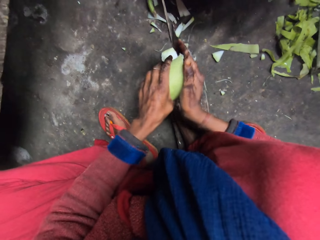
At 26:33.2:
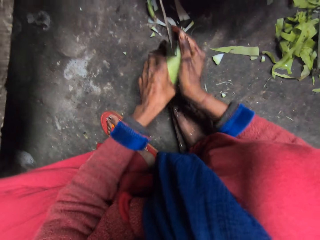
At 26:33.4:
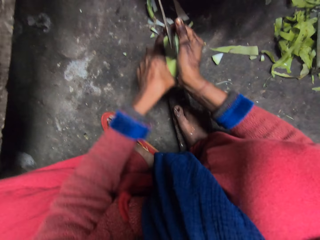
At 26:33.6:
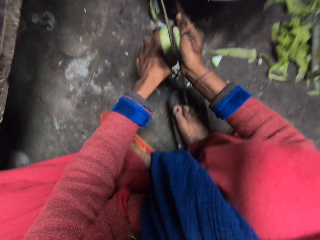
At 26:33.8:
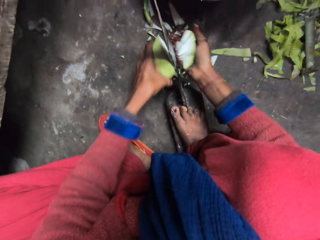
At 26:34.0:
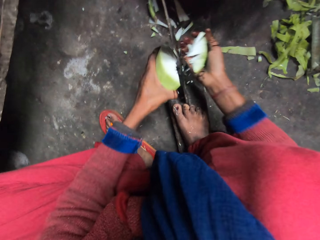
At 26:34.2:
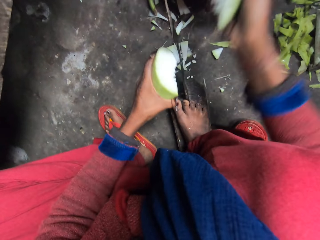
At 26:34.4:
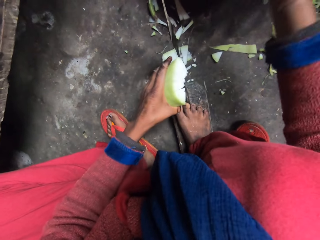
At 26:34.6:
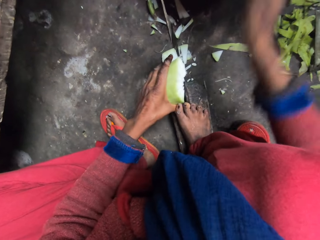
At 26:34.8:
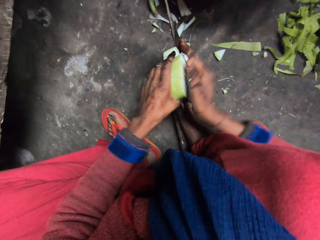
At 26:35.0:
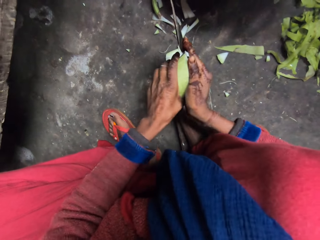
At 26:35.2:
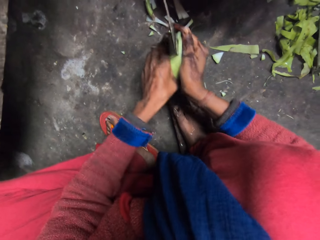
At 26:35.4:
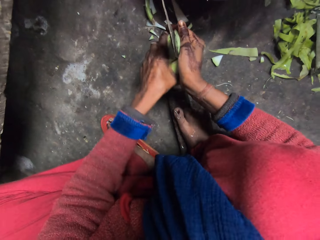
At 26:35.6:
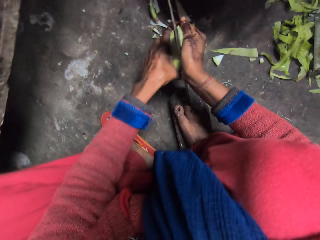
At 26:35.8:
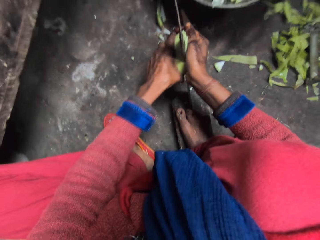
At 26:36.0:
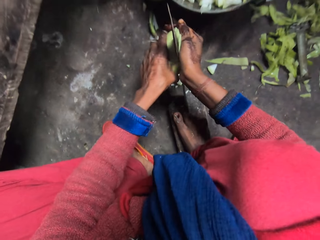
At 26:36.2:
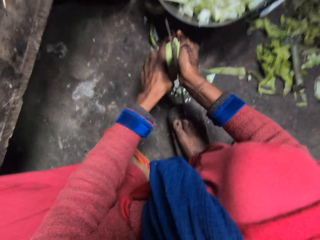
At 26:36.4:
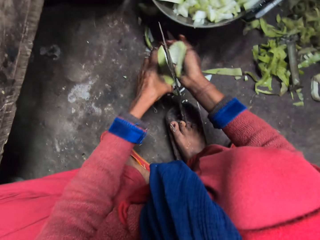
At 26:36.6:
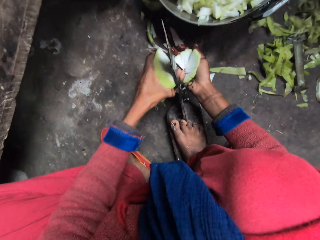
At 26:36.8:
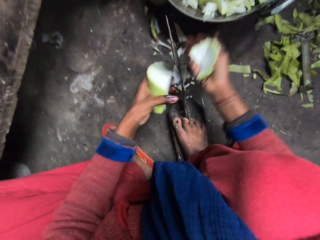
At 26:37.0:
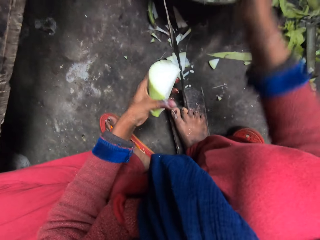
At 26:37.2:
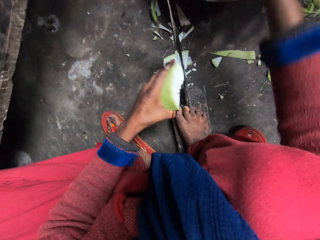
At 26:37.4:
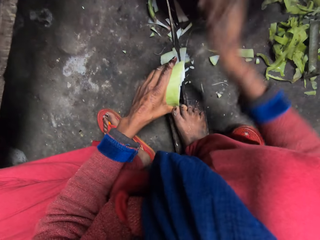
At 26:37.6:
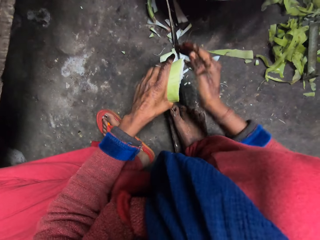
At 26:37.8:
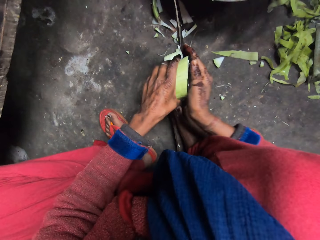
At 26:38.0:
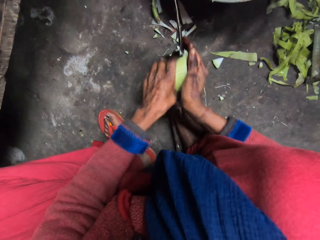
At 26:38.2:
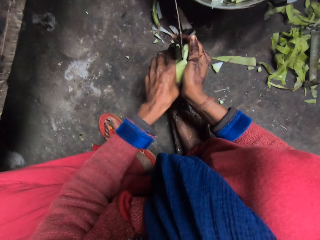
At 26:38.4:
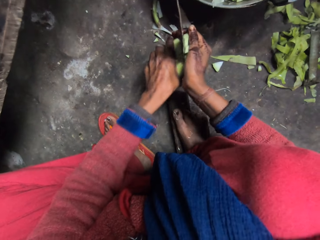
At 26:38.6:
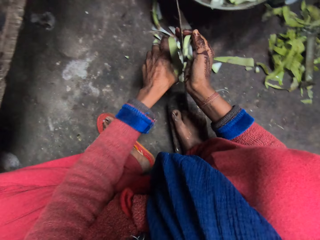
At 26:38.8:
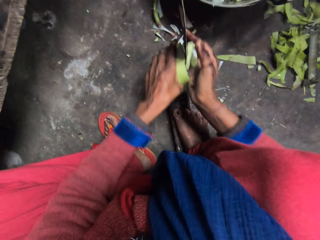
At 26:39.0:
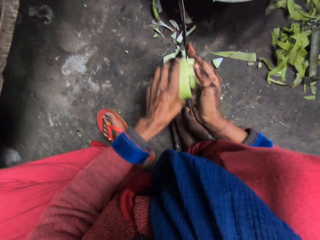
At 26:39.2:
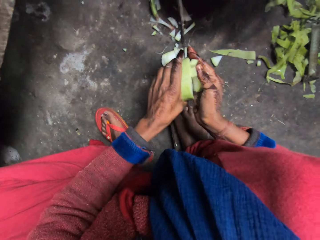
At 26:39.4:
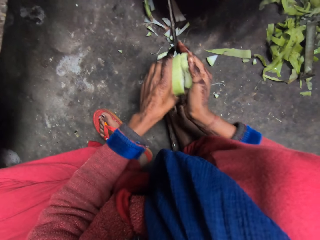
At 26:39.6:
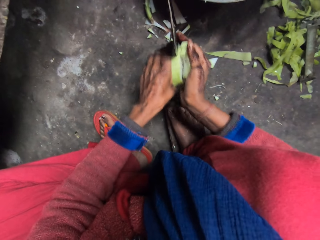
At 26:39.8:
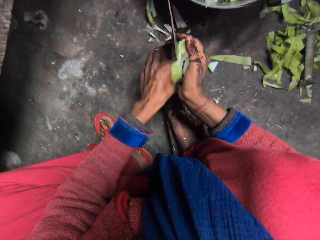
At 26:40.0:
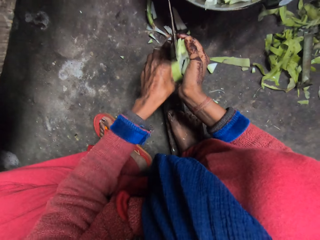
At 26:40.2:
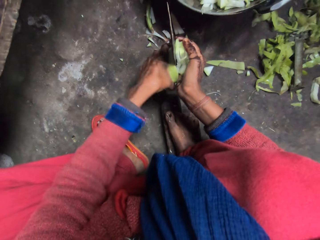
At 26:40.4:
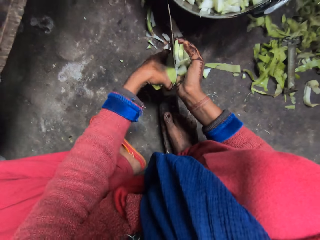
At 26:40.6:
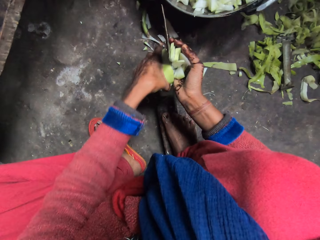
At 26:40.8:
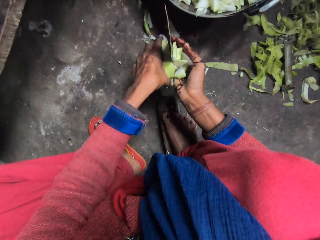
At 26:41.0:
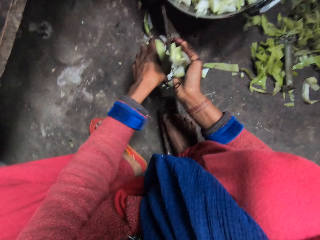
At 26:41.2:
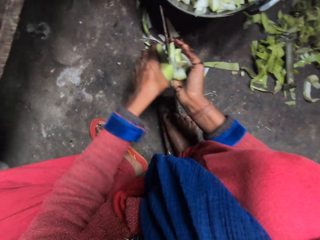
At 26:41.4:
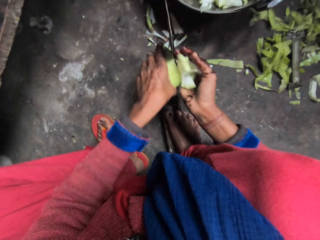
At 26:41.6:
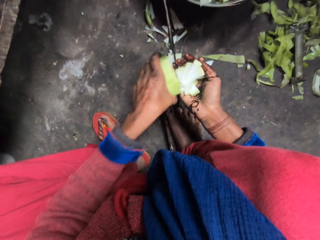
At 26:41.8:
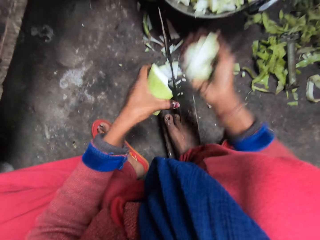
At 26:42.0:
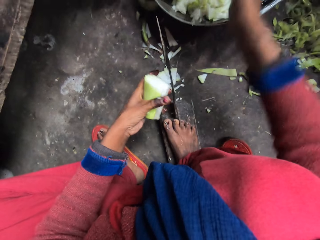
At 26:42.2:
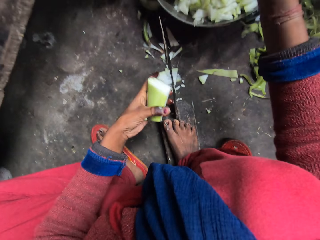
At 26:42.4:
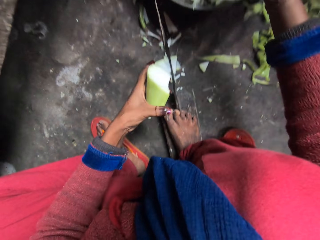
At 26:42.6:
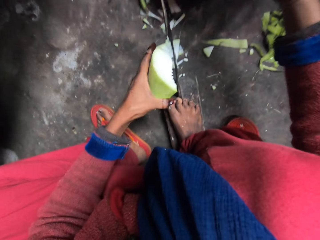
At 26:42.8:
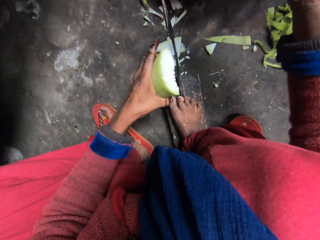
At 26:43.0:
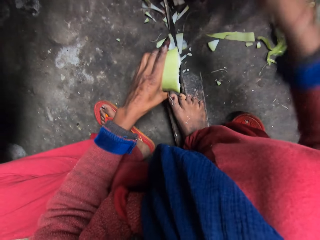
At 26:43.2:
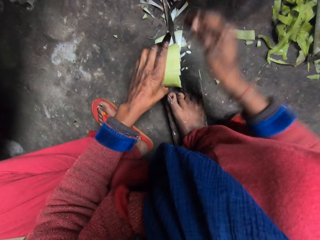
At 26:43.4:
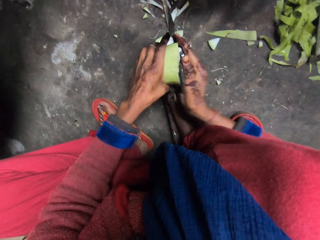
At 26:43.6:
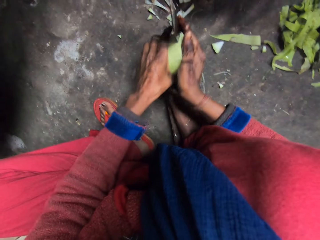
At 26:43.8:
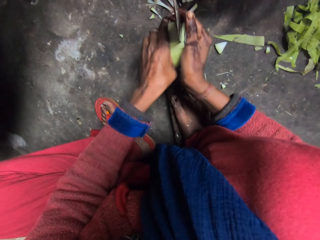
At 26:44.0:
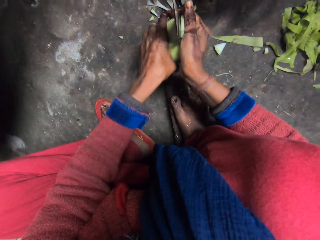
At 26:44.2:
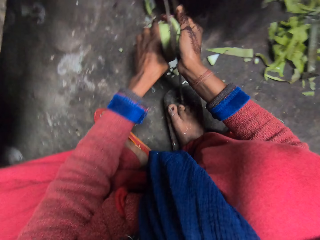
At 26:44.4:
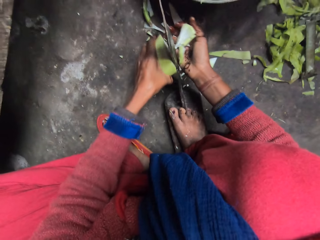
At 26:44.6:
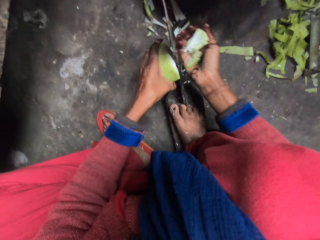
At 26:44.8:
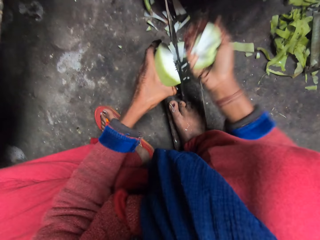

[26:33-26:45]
The camera wearer cuts the cabbage with the knife. They drop the cut cabbage in a pan. They cut the cabbage with the knife. They drop the cut cabbage in the pan. They cut the cabbage with the knife. They drop the cut cabbage in the pan. They cut the cabbage with the knife.

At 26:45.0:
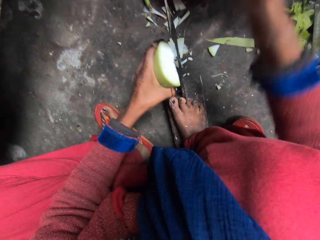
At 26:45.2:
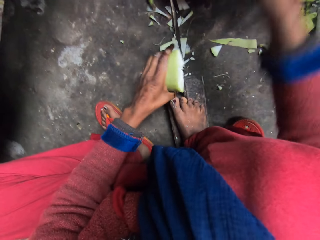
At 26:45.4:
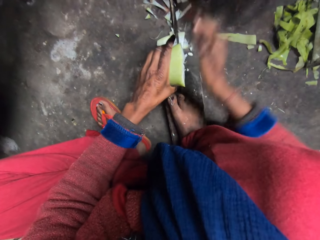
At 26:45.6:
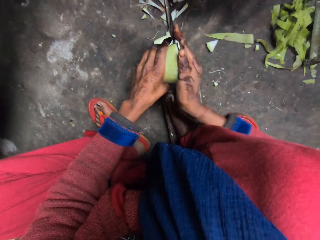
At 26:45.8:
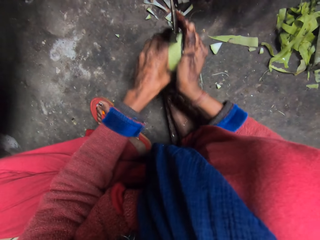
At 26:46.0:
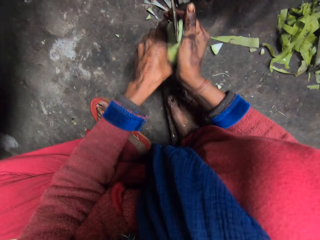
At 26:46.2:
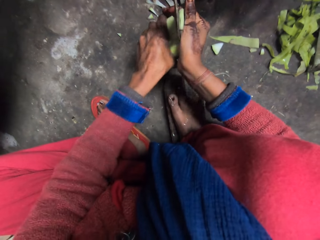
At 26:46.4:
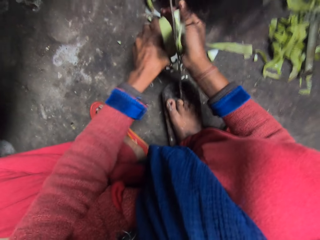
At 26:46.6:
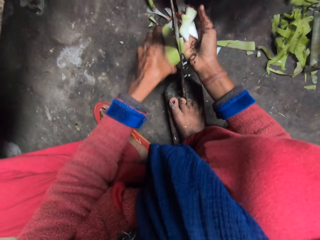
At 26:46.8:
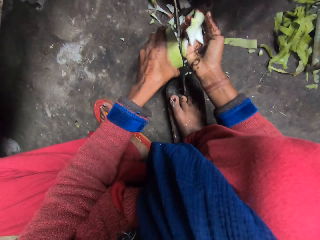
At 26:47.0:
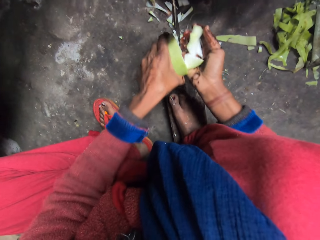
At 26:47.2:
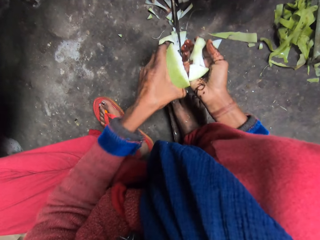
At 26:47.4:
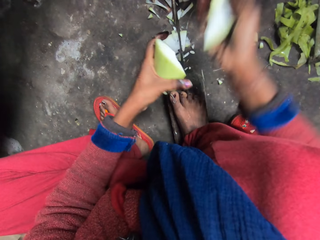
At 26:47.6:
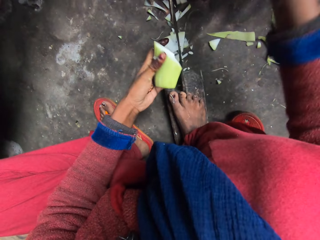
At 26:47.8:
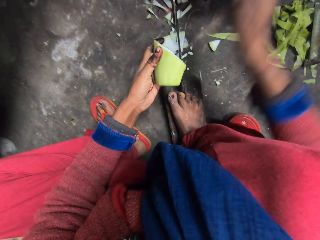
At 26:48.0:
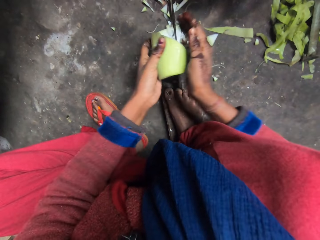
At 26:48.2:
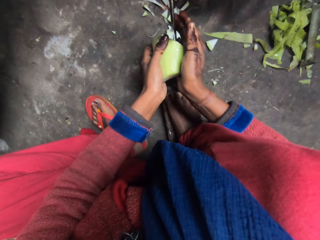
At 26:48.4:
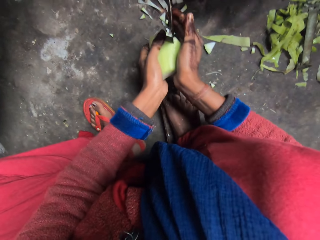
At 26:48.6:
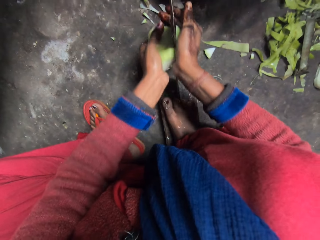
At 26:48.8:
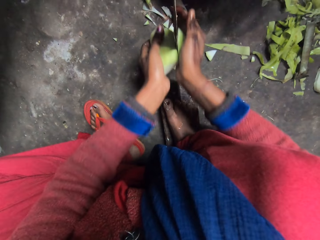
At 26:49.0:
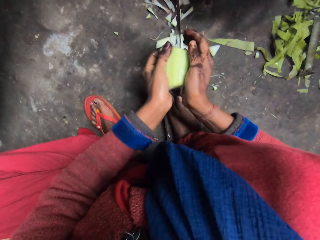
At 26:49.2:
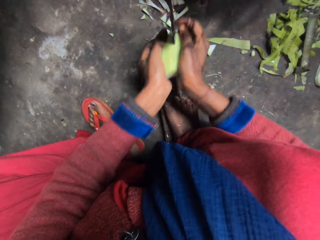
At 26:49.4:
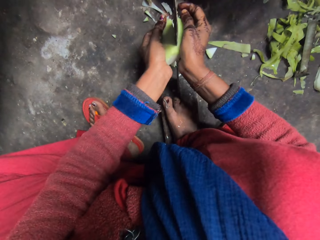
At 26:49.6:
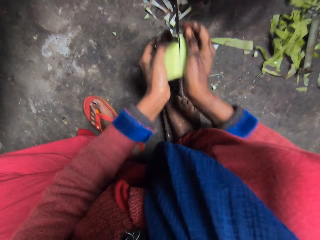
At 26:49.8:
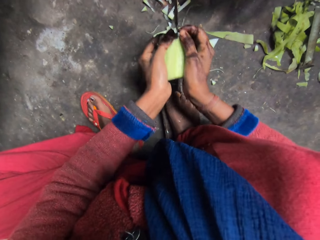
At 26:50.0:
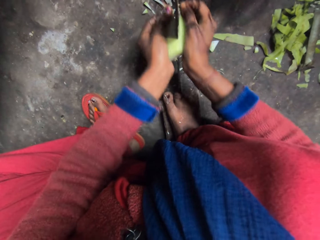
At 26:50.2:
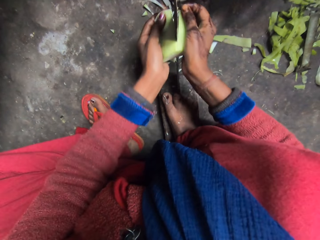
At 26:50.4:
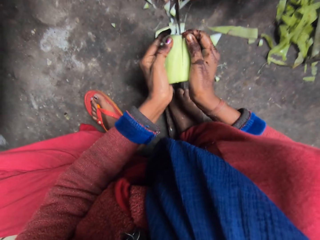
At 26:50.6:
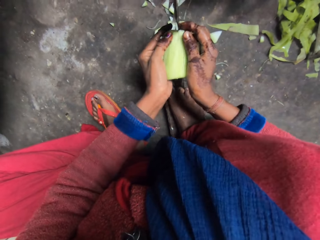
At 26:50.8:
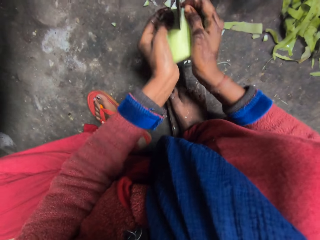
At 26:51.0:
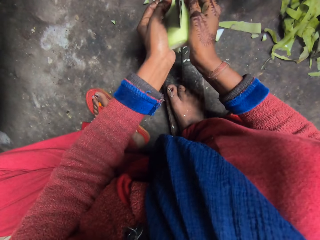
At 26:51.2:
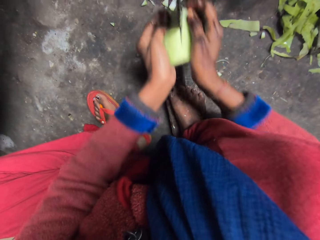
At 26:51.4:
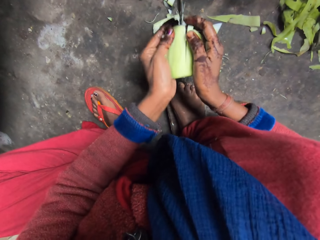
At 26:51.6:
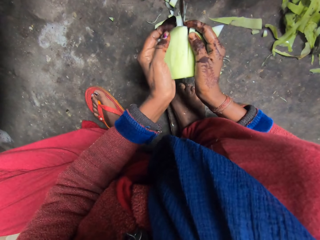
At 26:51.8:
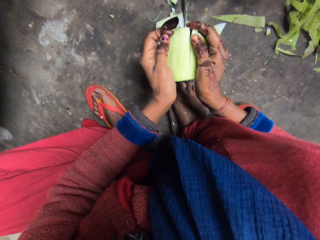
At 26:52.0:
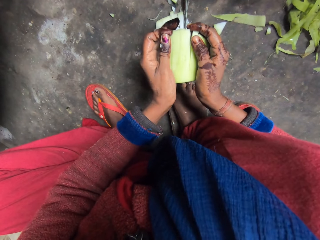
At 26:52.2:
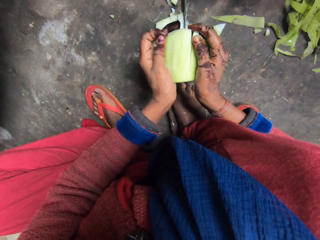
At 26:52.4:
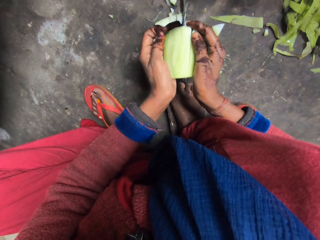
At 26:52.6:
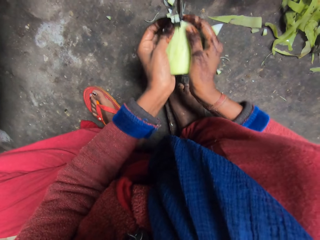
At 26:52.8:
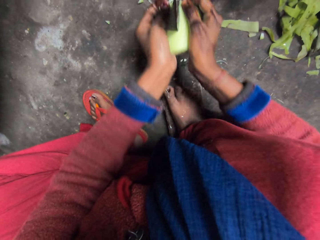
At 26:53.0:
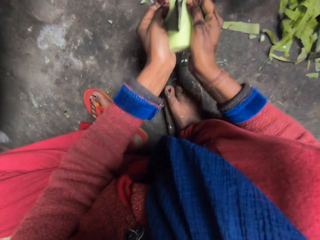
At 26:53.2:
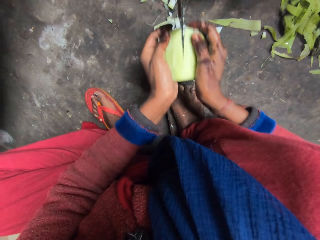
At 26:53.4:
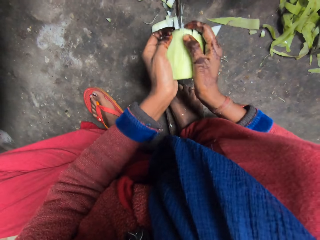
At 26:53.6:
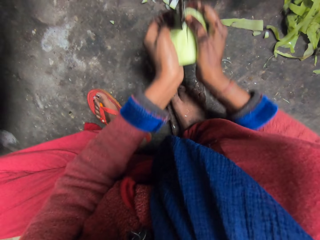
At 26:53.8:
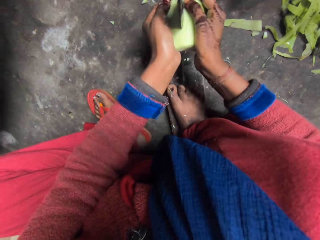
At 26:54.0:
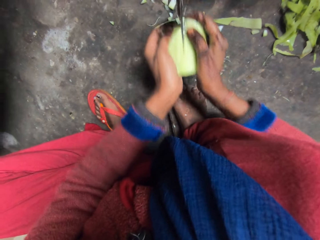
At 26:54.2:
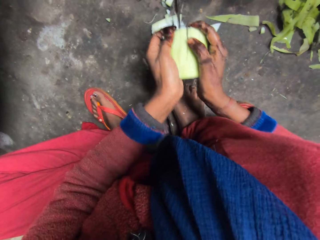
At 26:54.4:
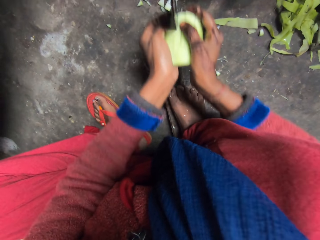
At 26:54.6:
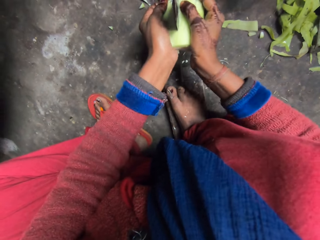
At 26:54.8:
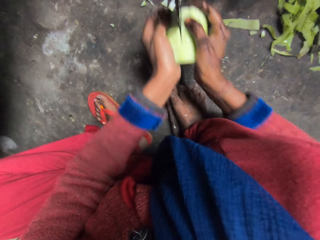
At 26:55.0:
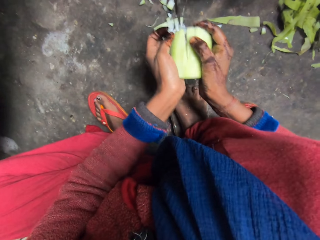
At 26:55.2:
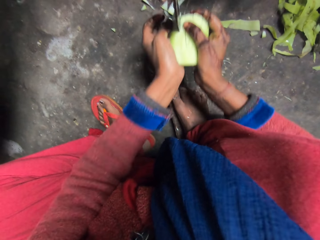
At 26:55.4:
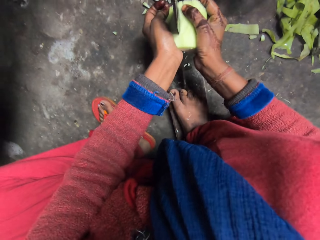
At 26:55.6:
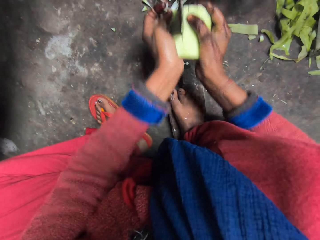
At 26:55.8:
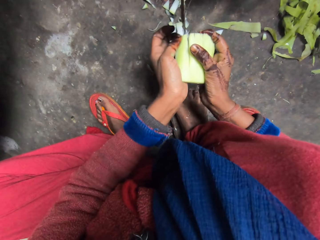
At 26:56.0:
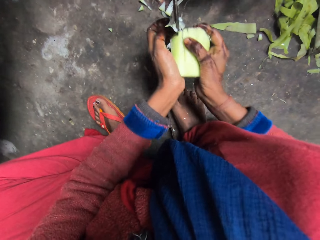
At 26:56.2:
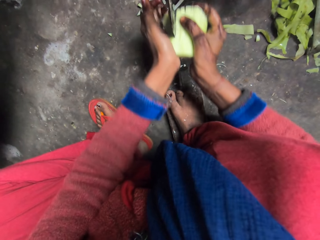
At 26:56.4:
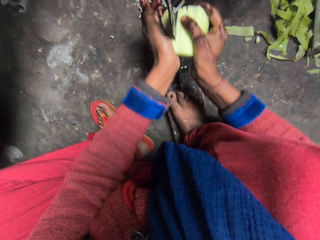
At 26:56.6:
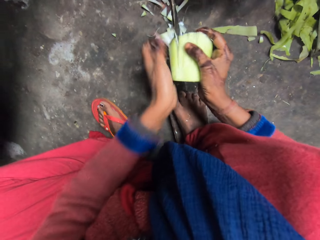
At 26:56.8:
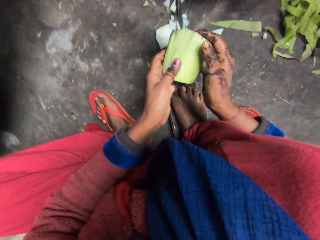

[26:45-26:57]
The camera wearer drops the cut cabbage in a pan. They cut the cabbage with the knife. They drop the cut cabbage in the pan. They cut the cabbage with the knife.
